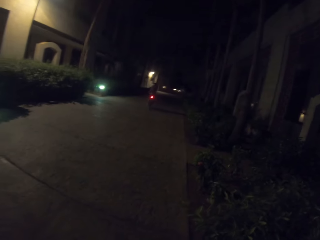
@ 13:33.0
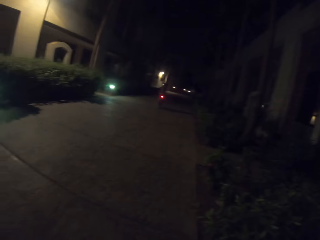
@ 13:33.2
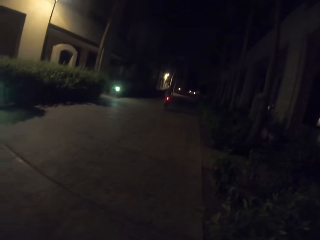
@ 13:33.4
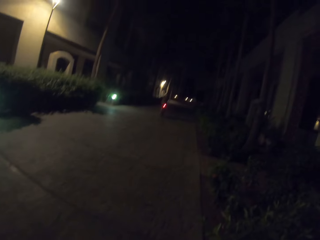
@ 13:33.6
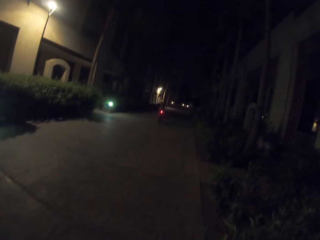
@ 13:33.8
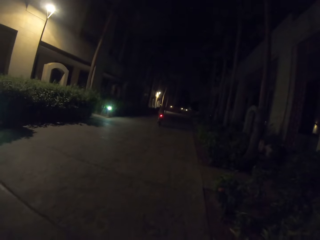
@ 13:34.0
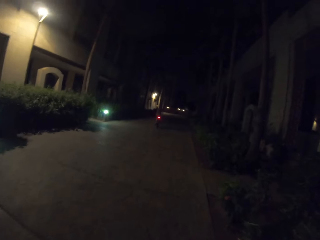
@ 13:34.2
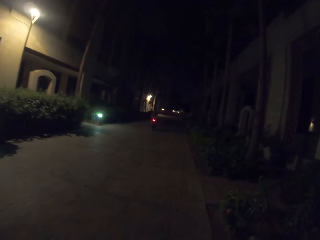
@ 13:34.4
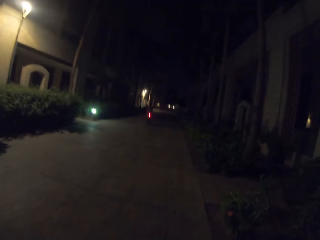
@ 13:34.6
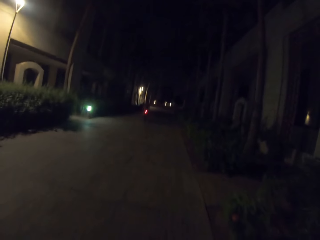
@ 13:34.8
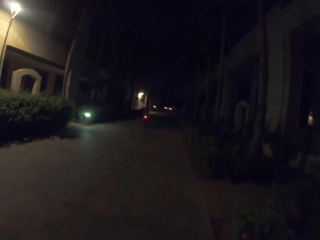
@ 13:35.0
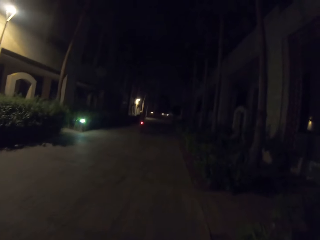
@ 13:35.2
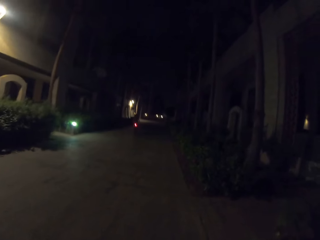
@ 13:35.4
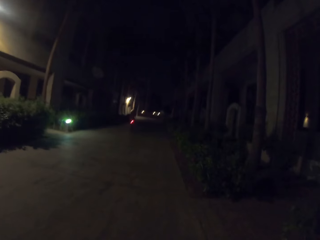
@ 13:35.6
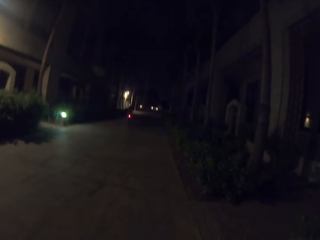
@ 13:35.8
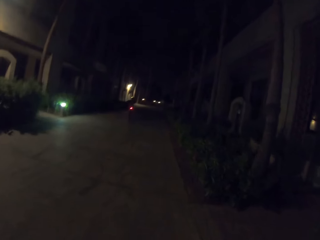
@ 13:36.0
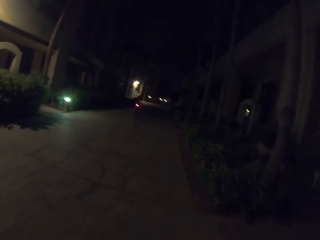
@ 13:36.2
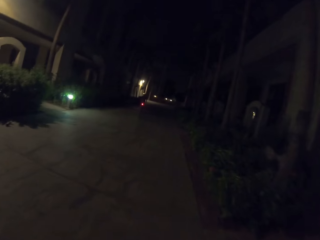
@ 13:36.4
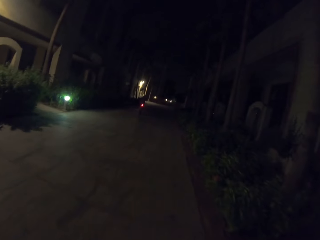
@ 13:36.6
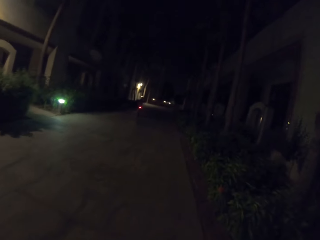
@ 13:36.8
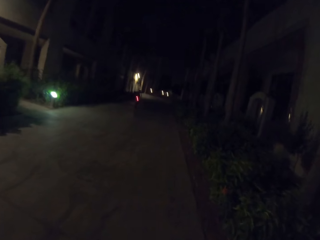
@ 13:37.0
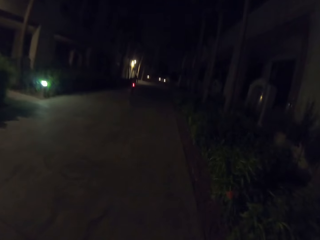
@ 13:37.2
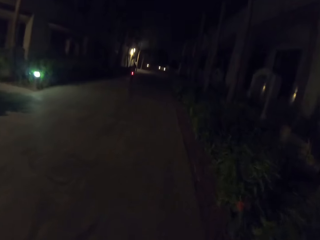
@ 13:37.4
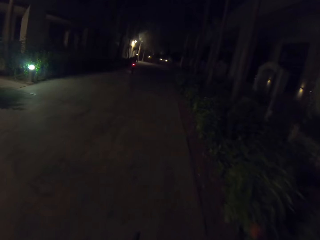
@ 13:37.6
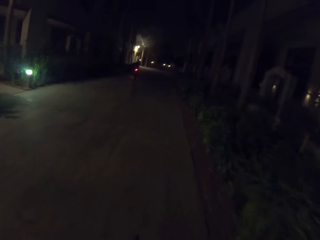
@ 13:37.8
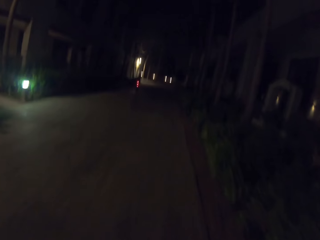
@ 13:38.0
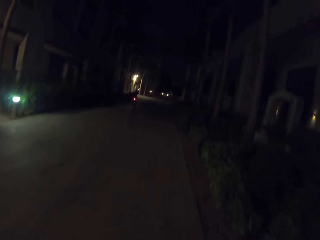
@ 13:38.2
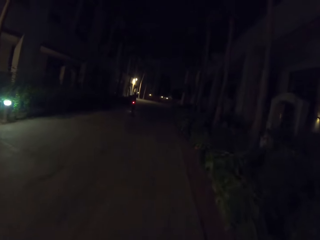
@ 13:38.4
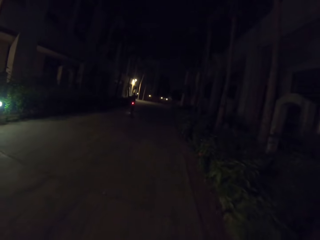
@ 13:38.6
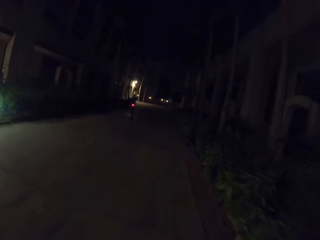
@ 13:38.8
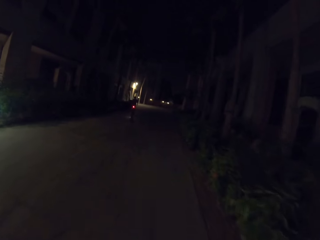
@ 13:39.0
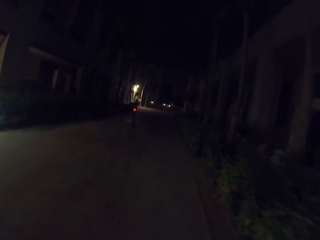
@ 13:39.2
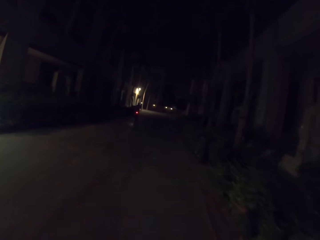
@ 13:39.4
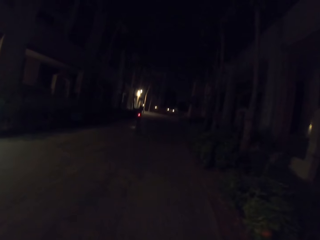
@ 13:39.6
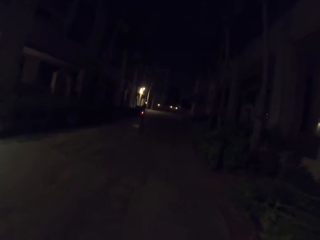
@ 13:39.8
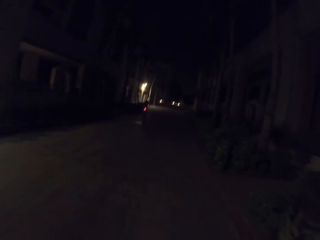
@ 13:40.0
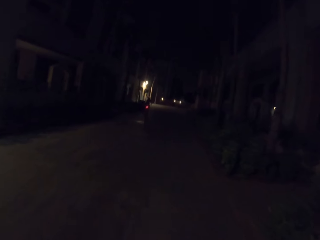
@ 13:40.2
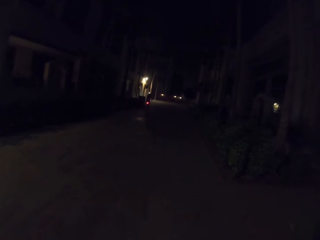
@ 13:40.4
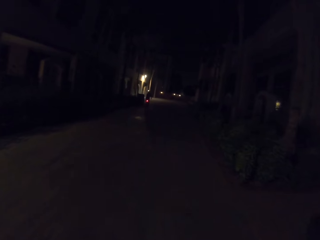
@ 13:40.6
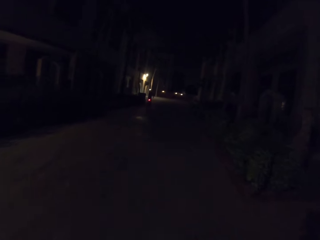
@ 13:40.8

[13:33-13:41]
The camera wearer rides a bicycle.

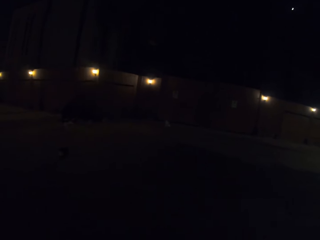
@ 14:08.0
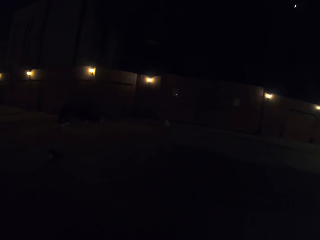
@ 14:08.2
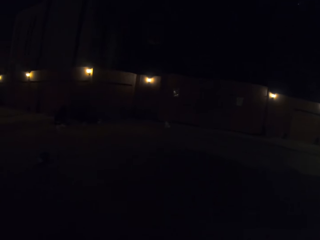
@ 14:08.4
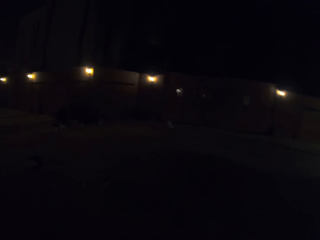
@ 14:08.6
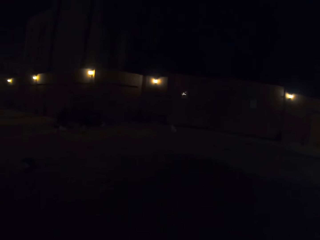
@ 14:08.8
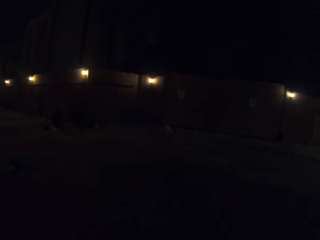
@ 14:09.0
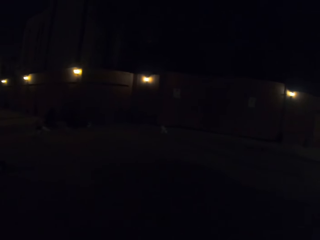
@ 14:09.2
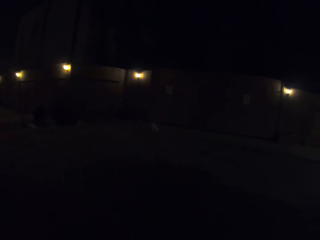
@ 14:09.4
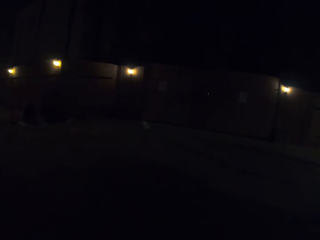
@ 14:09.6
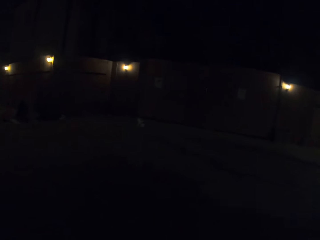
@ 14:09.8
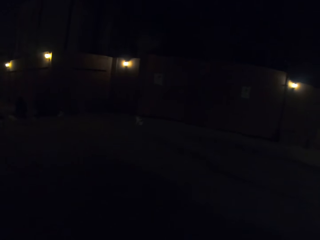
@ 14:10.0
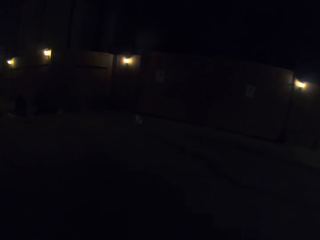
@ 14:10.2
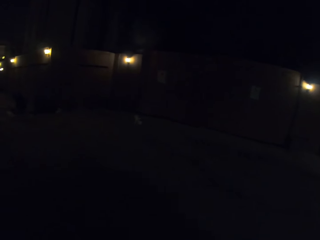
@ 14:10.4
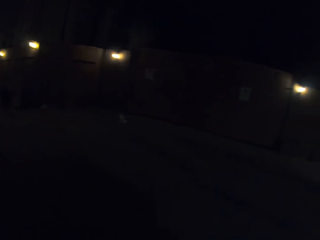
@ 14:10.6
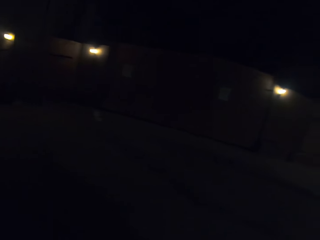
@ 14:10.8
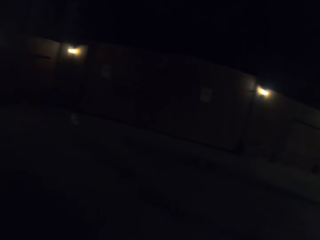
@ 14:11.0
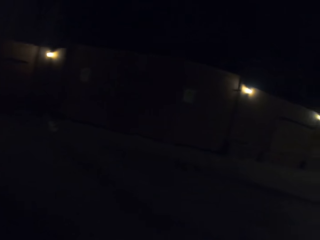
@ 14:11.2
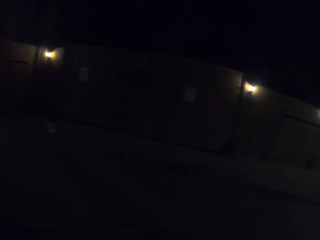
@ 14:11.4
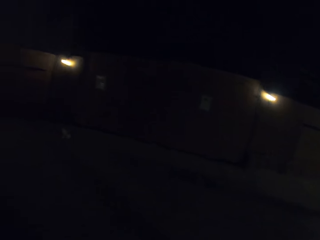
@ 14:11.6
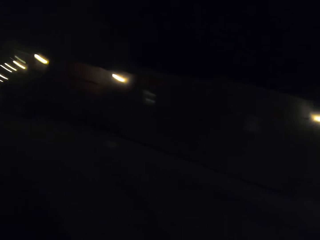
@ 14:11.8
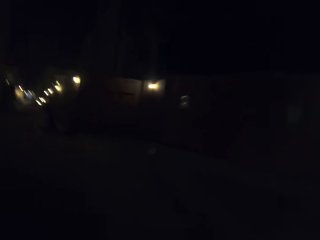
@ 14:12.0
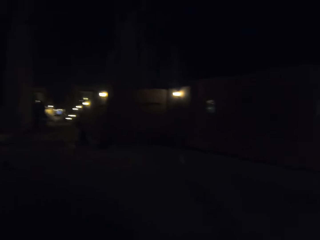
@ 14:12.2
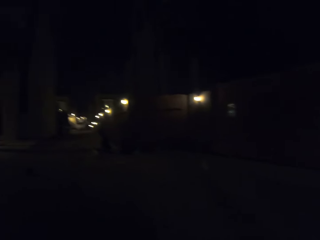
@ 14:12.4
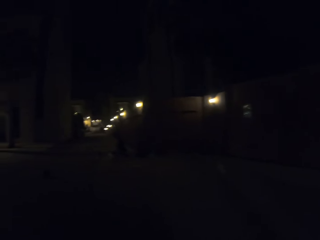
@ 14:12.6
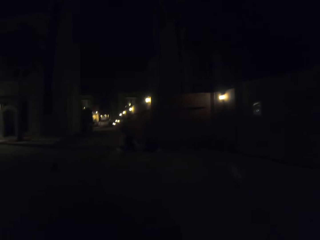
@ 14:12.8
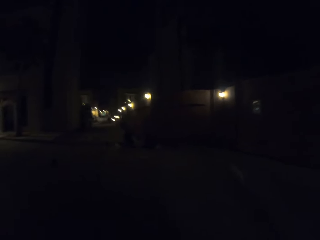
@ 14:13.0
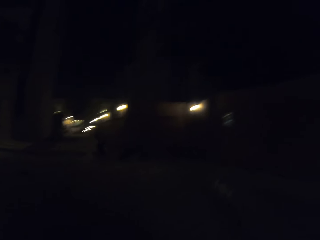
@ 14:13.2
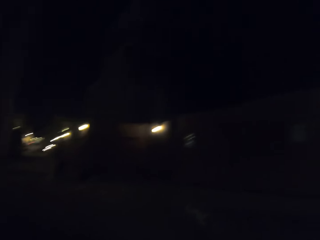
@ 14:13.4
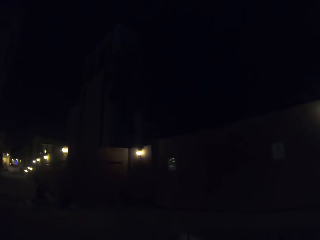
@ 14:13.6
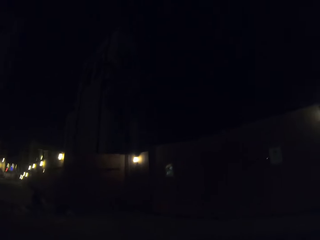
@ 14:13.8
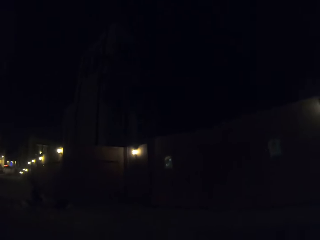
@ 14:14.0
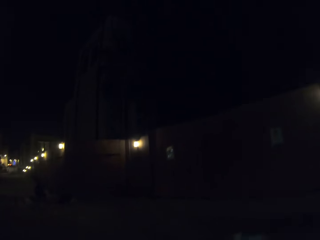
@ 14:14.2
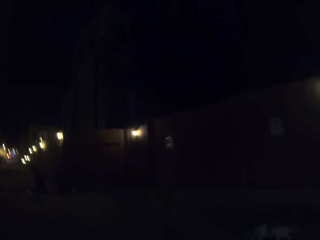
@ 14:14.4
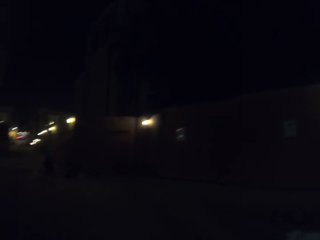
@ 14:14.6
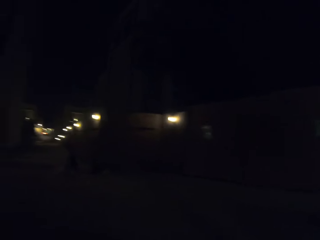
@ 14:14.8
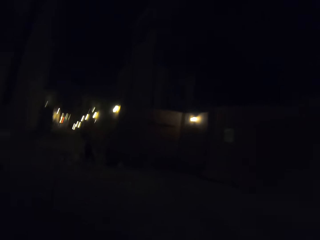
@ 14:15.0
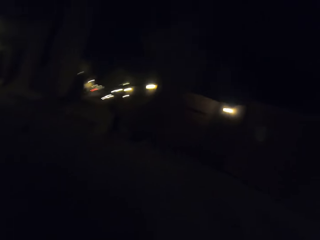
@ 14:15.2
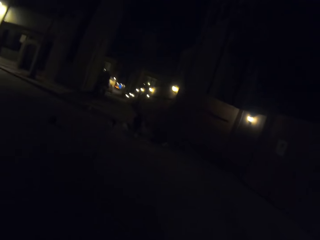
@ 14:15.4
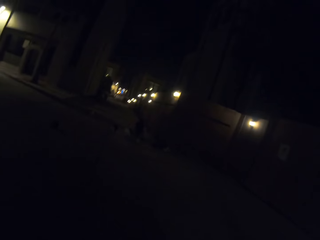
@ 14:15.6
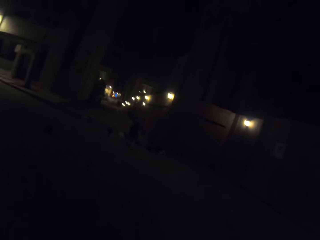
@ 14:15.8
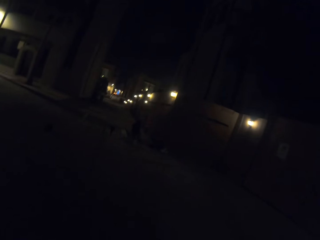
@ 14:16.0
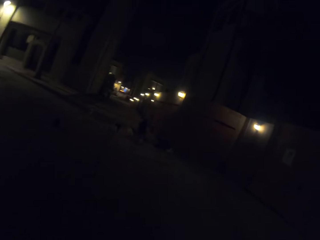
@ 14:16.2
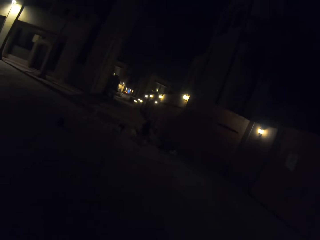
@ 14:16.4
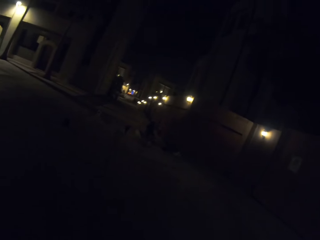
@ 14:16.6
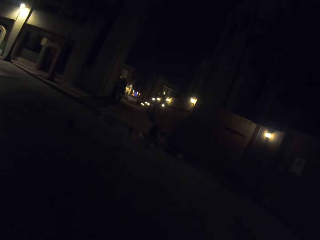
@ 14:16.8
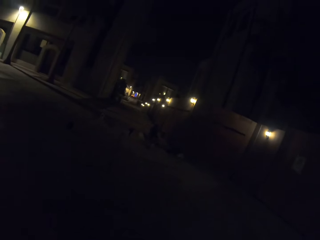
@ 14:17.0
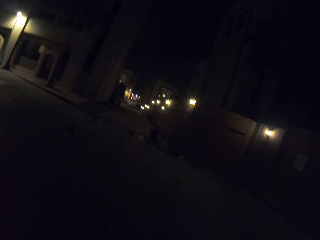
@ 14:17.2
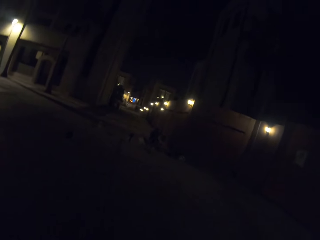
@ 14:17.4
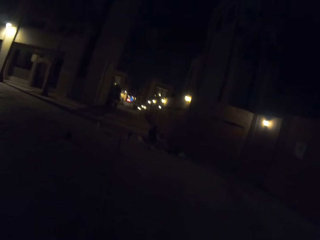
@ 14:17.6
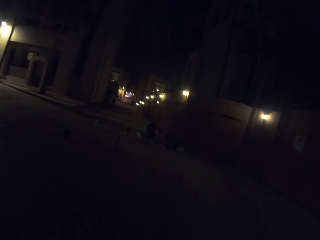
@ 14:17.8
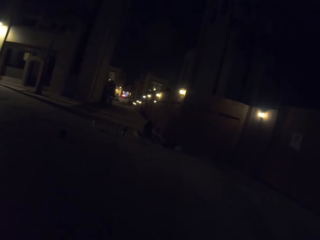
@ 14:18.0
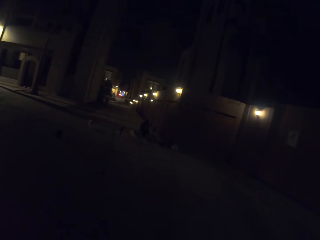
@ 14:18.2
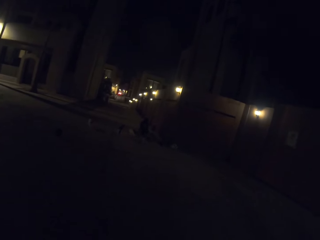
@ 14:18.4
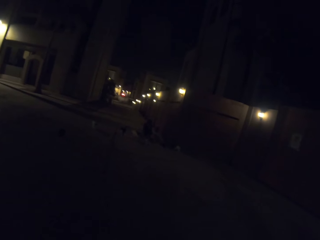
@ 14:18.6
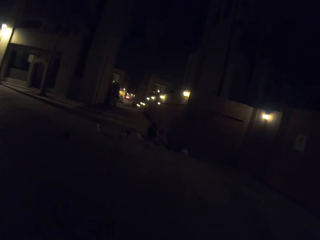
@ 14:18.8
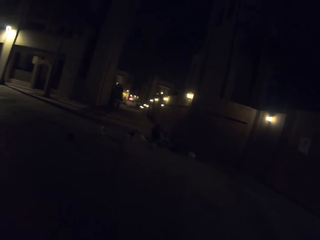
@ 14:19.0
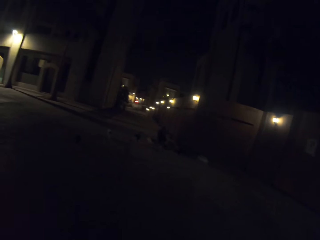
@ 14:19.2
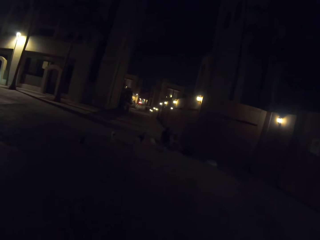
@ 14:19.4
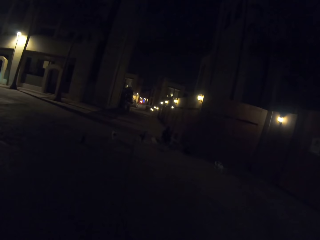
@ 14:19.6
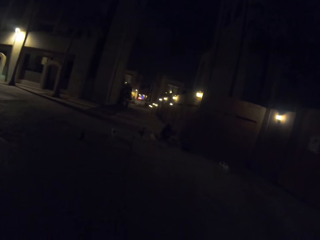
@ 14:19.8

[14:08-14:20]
The camera wearer moves the camera around the street. They look at the cats.
